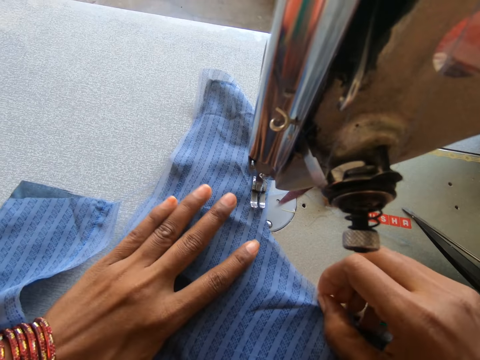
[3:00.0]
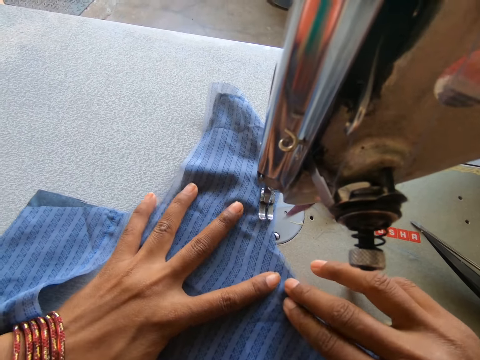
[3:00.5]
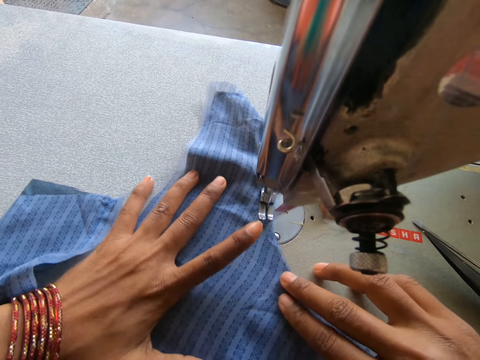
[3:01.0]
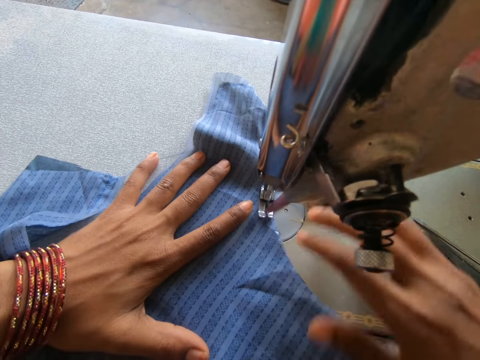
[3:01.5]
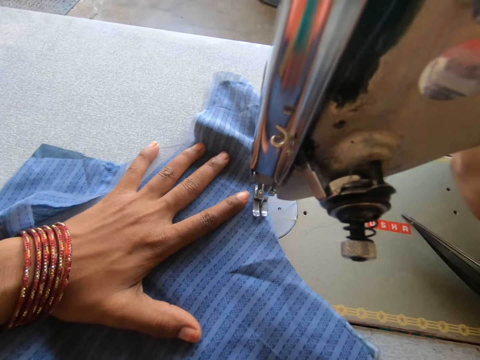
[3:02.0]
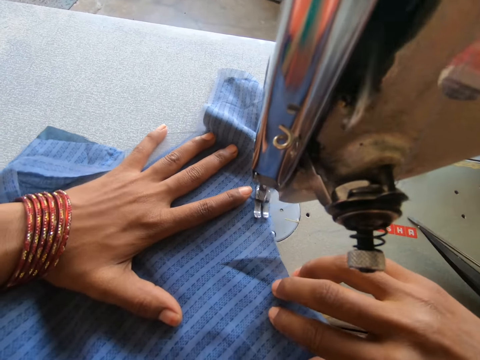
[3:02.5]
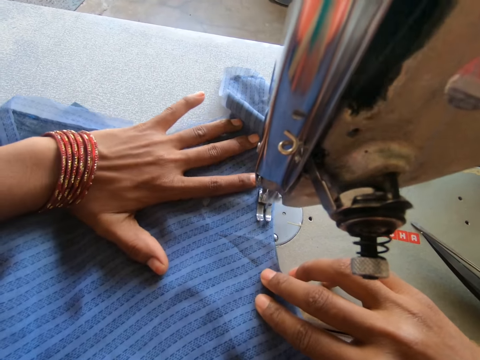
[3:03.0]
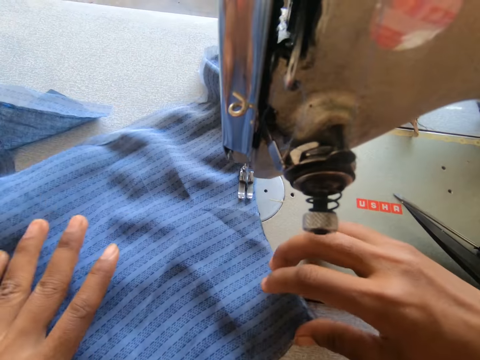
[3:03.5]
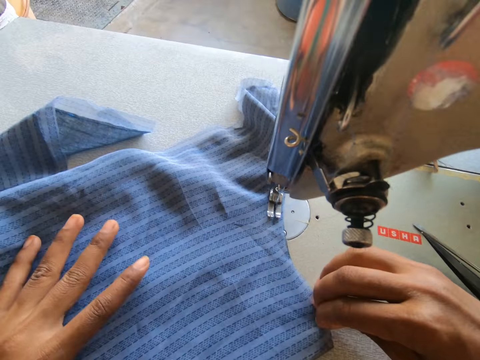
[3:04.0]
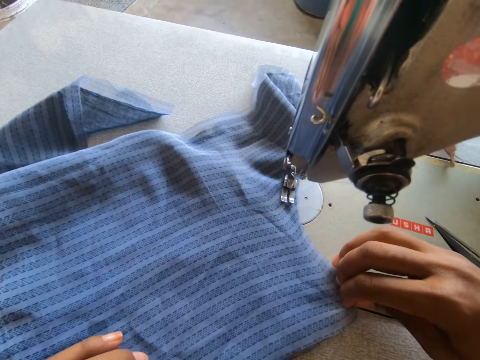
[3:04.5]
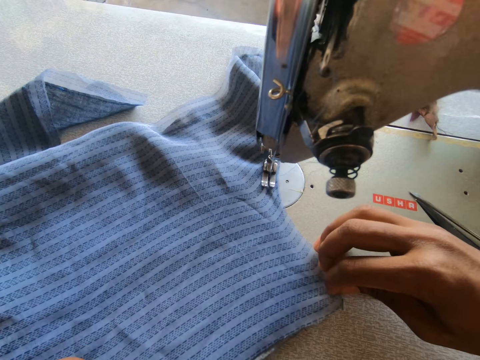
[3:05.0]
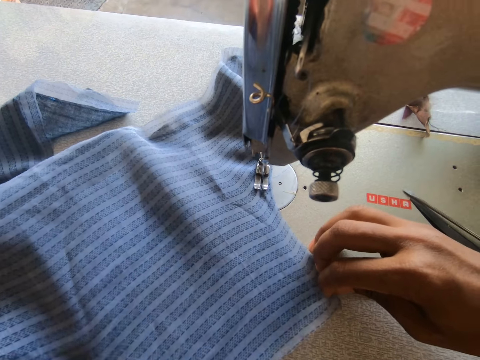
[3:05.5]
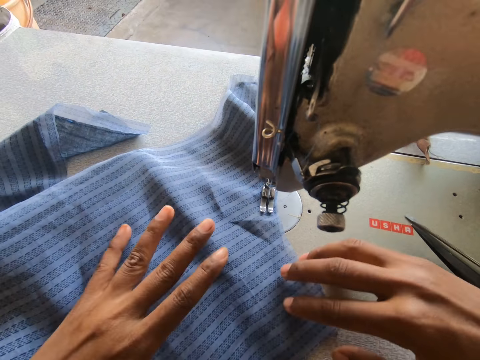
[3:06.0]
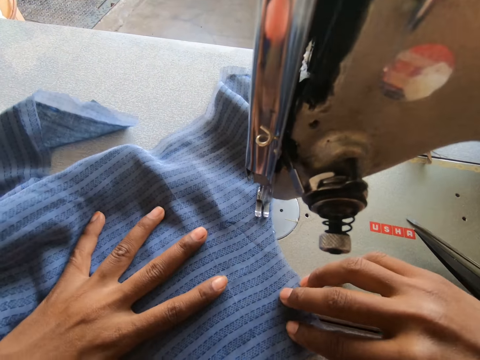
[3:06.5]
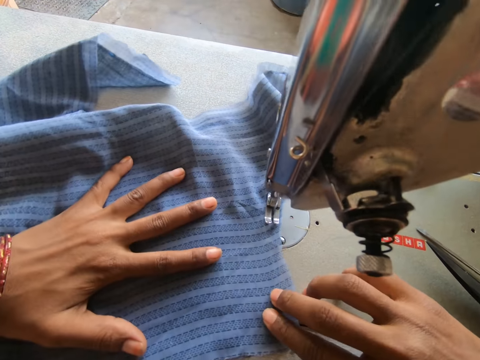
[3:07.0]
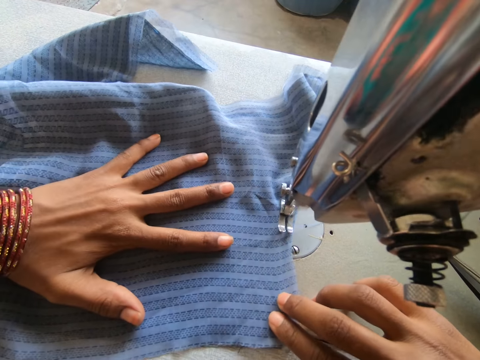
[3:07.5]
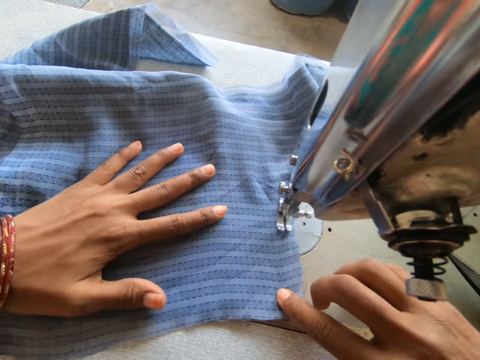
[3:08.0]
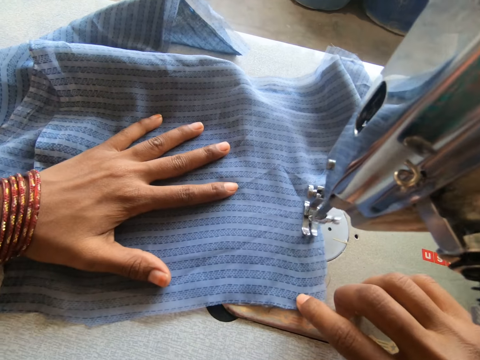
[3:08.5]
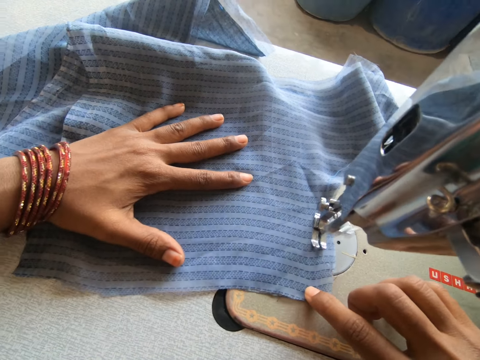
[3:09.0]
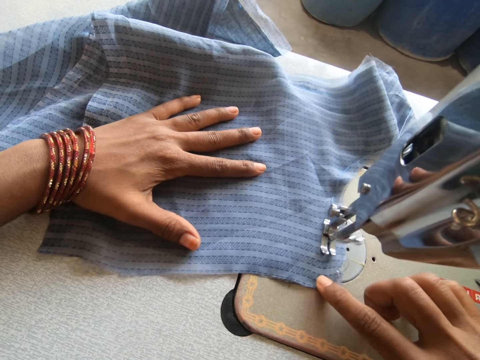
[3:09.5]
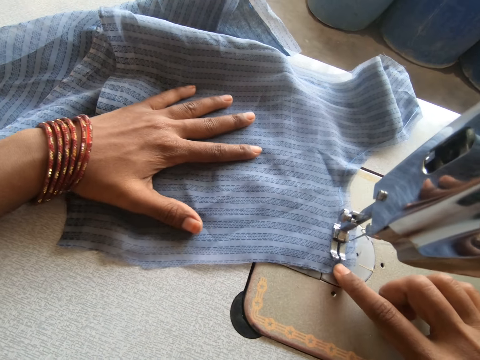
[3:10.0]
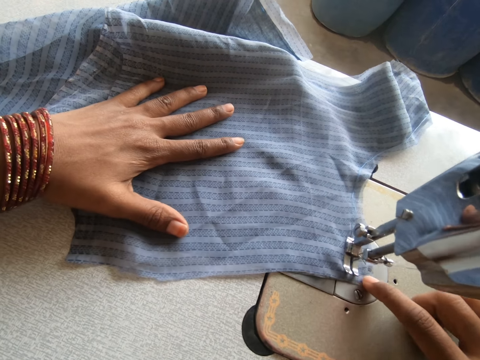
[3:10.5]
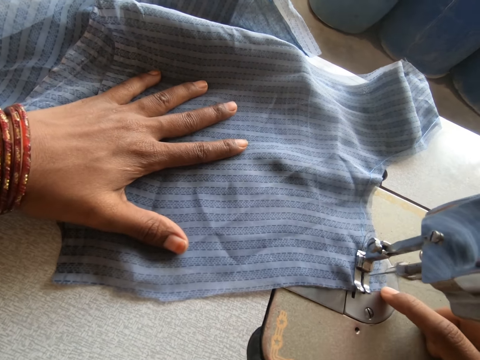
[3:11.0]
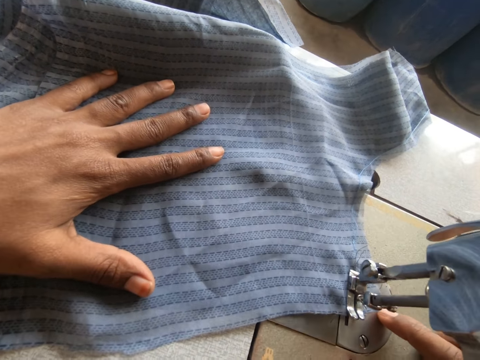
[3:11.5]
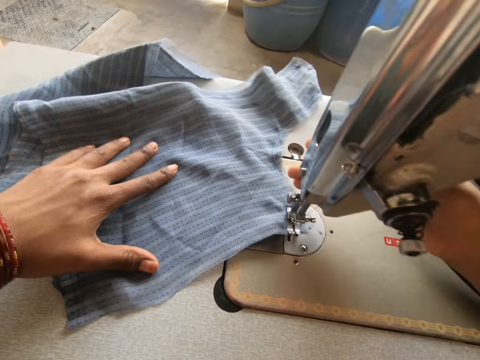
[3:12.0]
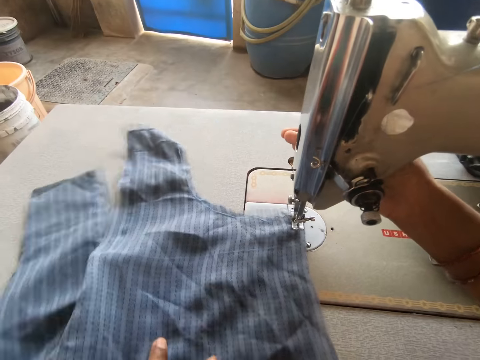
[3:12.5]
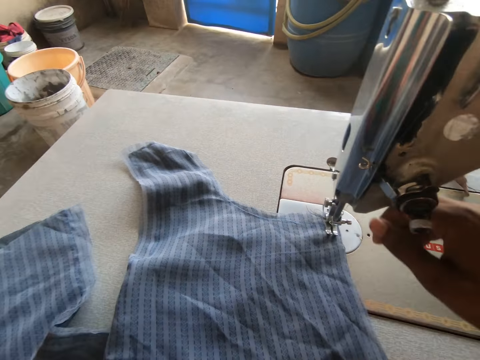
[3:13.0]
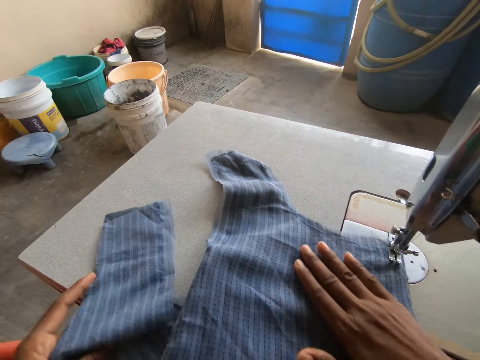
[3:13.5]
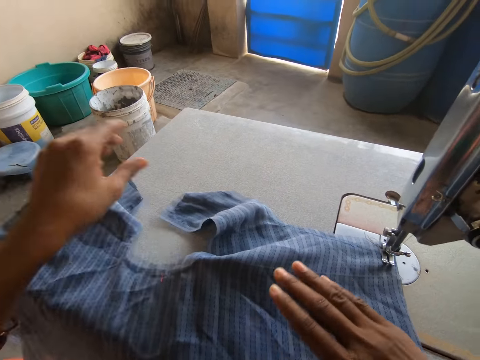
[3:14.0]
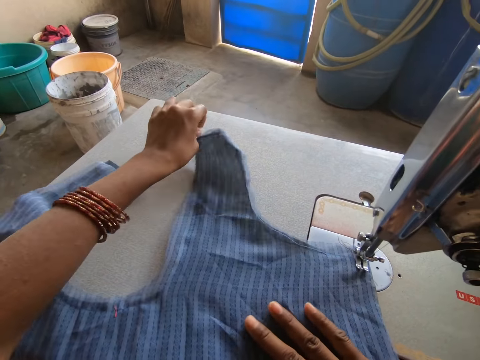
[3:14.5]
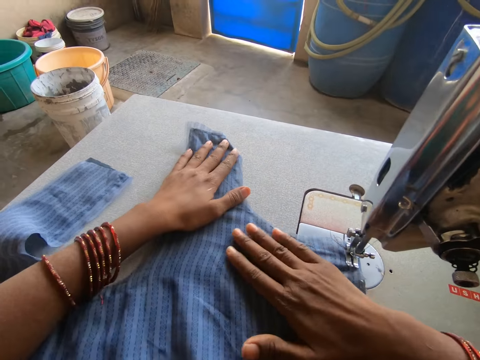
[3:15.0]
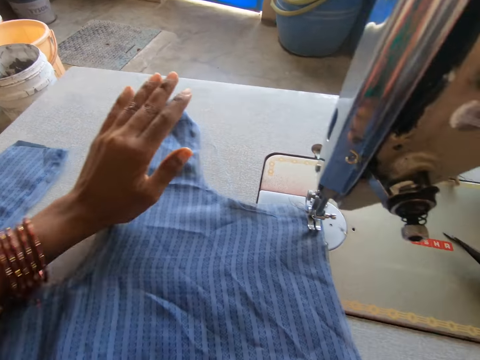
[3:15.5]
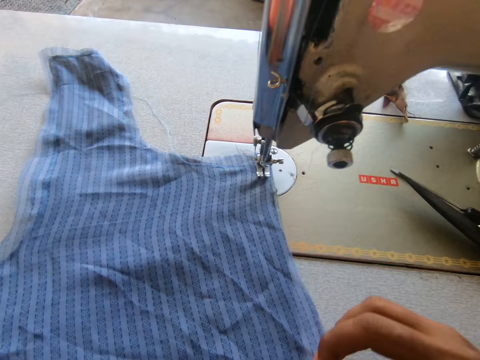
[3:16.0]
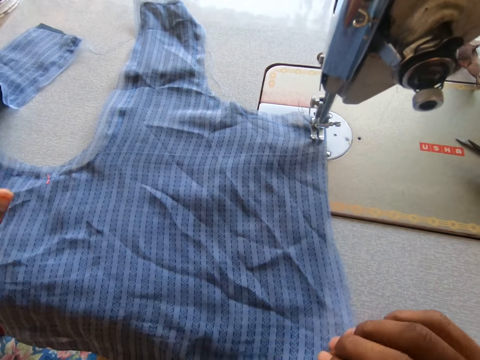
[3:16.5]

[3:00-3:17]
The camera wearer adjusts the cloth. They sew the cloth on a sewing machine. They drop the presser bar lifter. They sew the cloth on the sewing machine. They hold the cloth with both hands. They sew the cloth on the sewing machine. They move a hand on the cloth. They adjust the cloth. They sew the cloth on the sewing machine. They lift the presser bar lifter. They turn the cloth. They drop the presser bar lifter. They adjust the cloth.

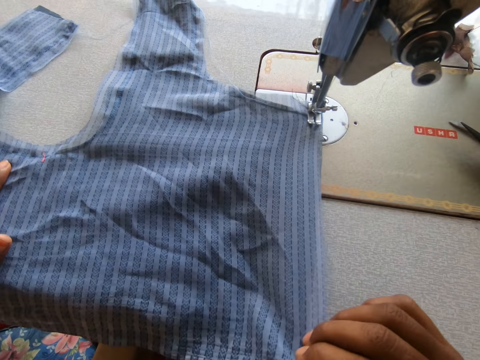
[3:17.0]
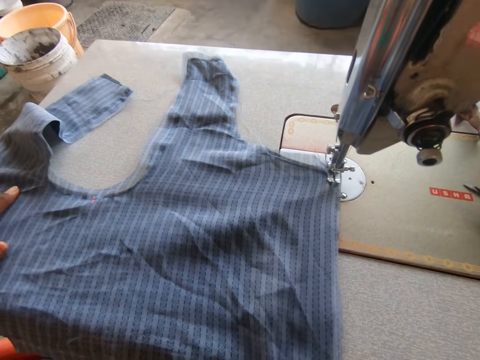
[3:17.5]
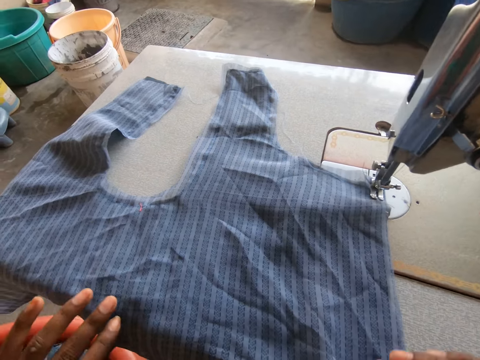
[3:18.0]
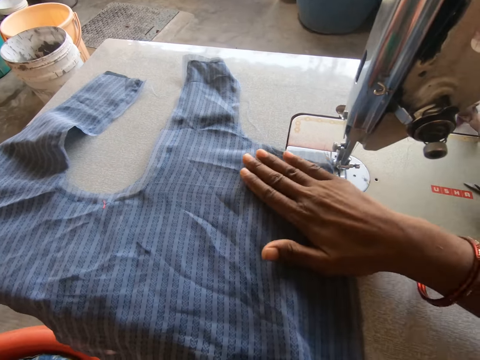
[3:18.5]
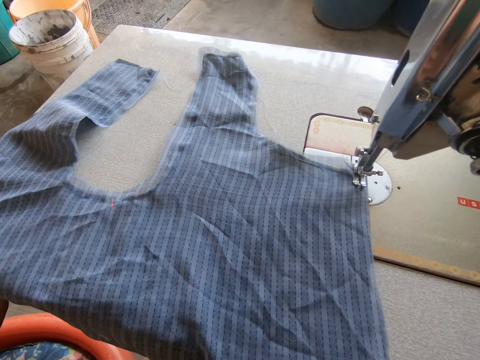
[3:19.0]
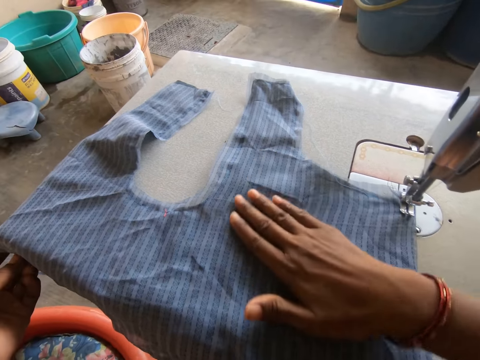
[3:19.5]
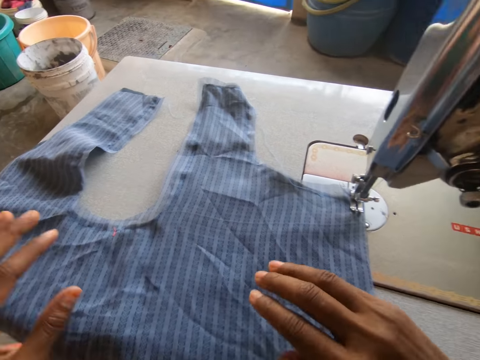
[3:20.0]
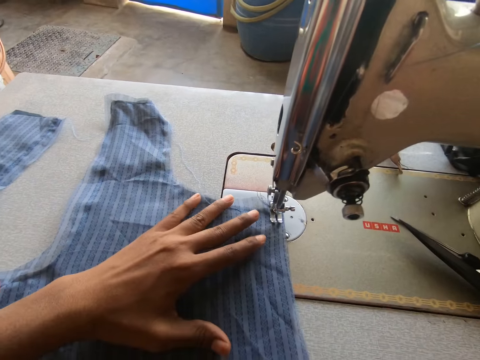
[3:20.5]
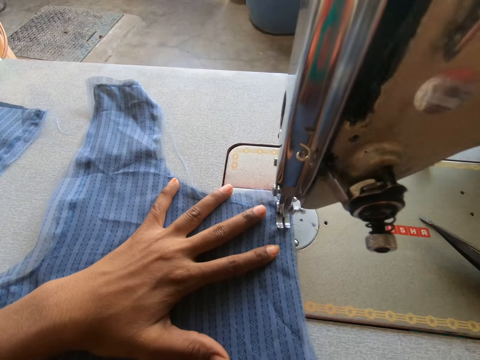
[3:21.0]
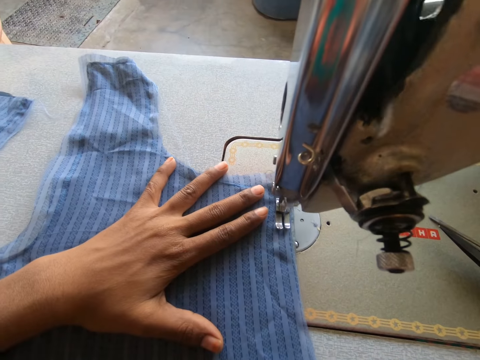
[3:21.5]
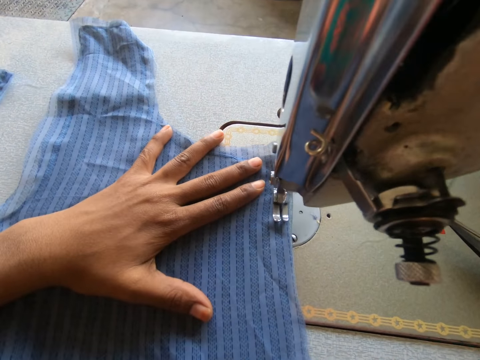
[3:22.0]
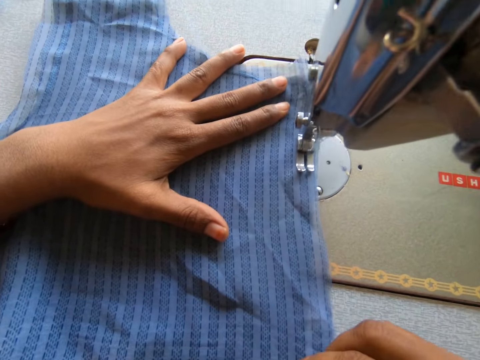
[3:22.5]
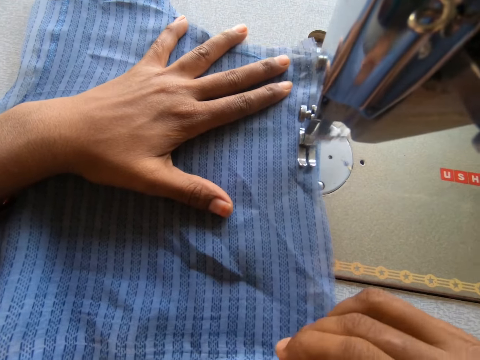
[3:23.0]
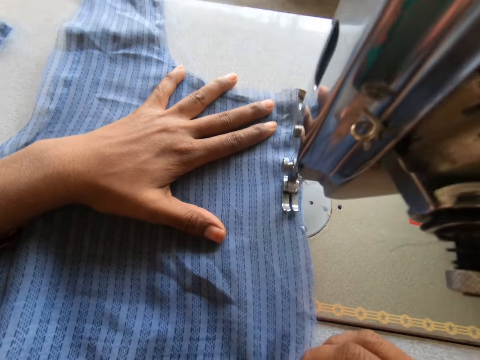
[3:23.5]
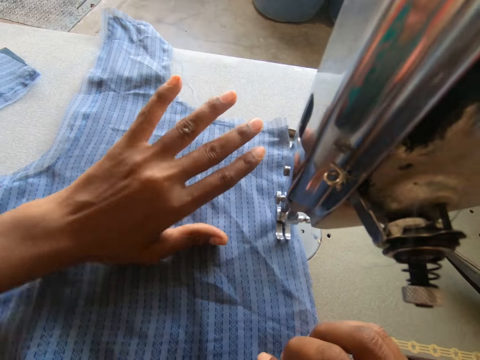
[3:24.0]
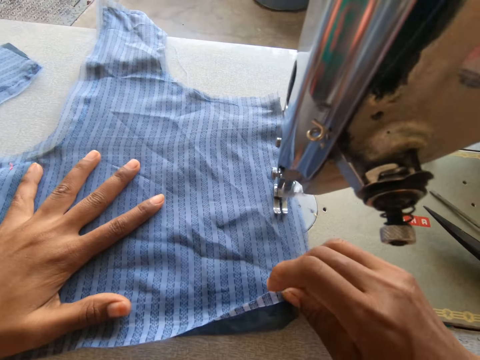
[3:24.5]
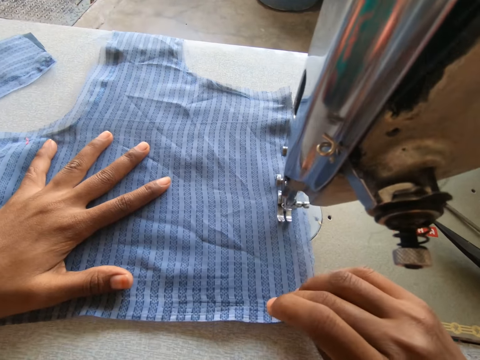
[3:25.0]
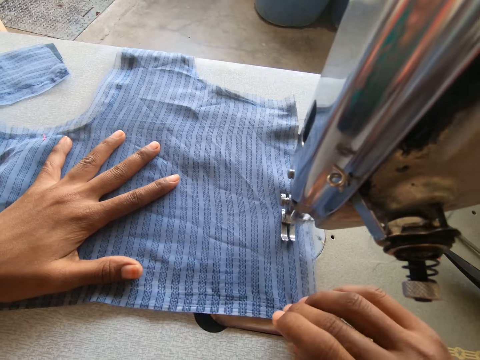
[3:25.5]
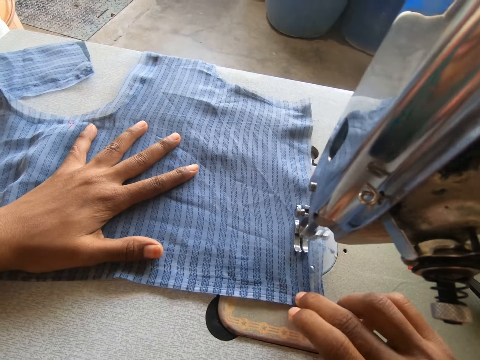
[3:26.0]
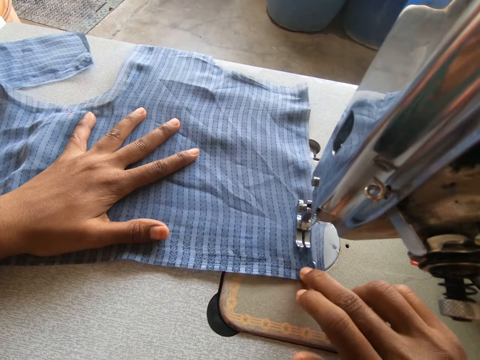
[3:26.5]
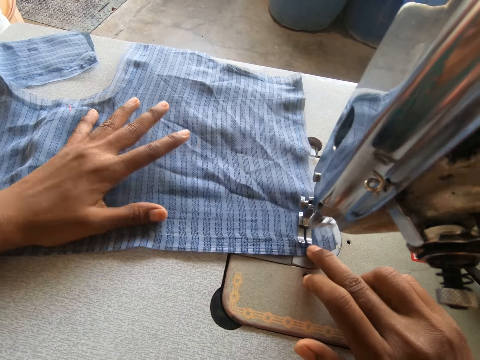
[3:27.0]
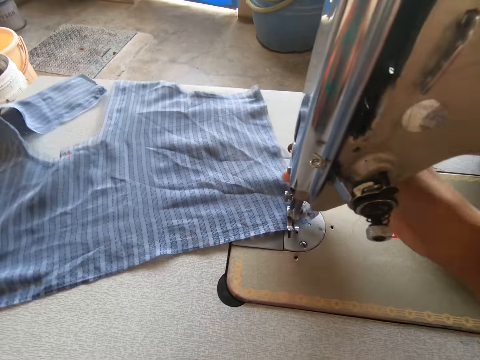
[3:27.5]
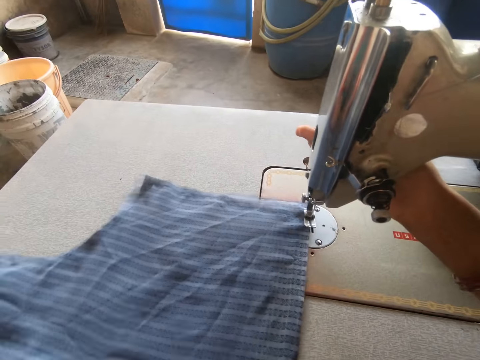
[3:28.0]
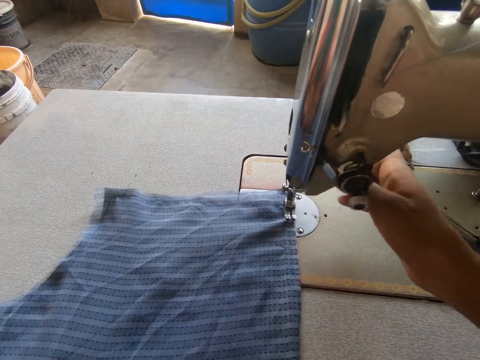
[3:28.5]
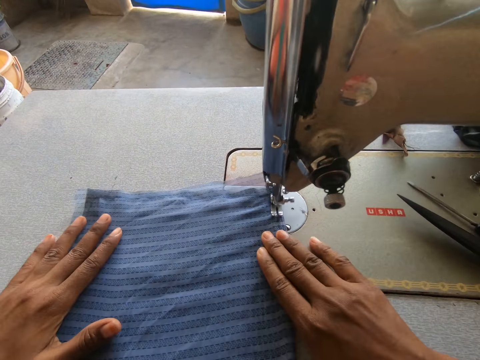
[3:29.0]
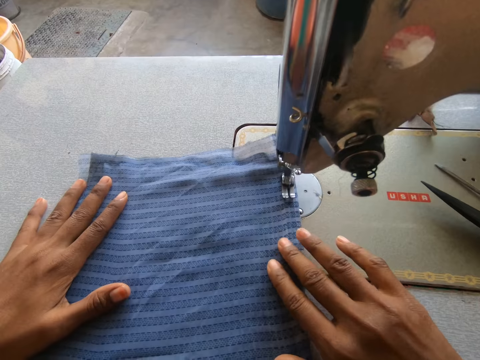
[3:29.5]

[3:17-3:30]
The camera wearer sews the cloth on a sewing machine. They remove a hand from the cloth. They lift the presser bar lifter. They turn the cloth. They drop the presser bar lifter. They sew the cloth on the sewing machine. They straighten the cloth on the sewing machine. They sew the cloth on the sewing machine.
